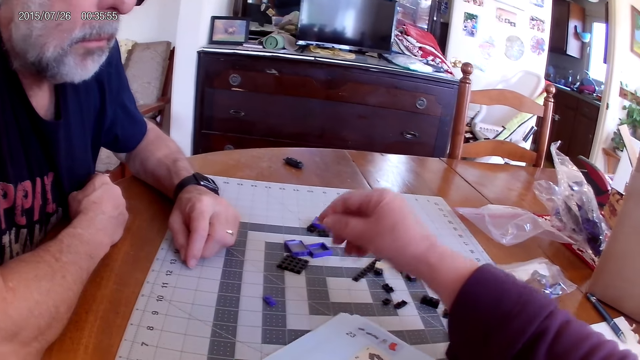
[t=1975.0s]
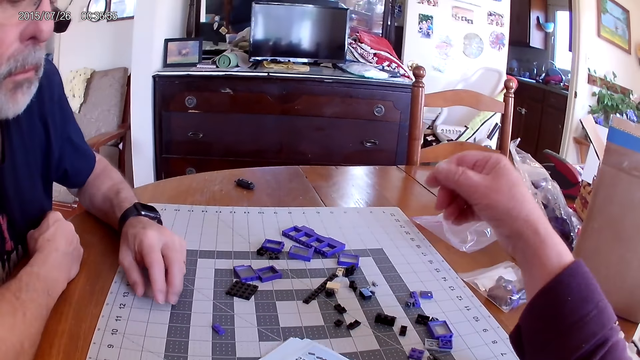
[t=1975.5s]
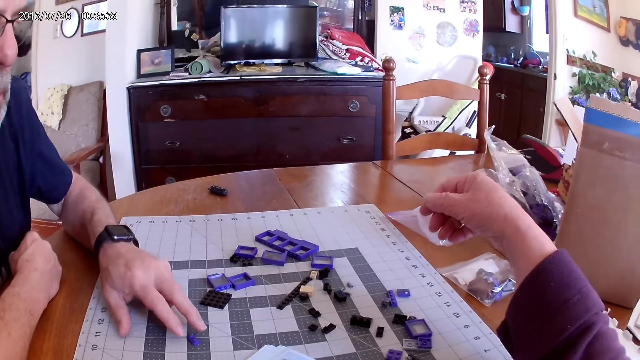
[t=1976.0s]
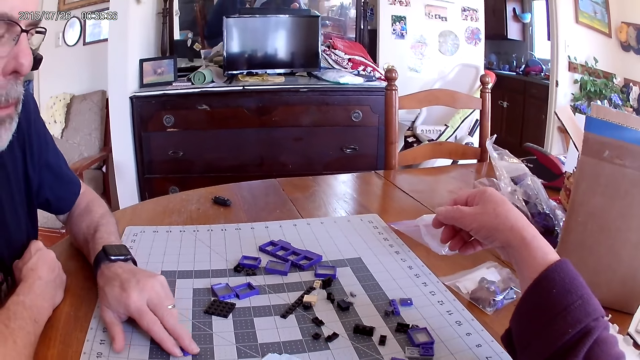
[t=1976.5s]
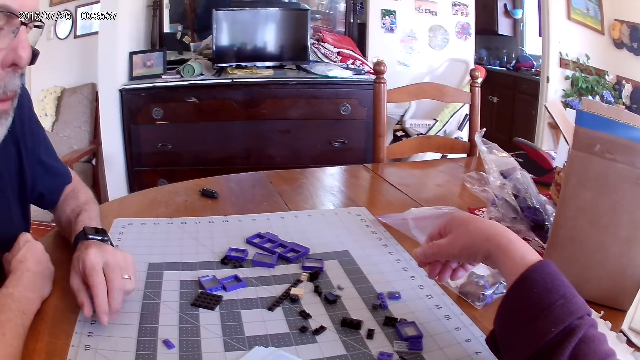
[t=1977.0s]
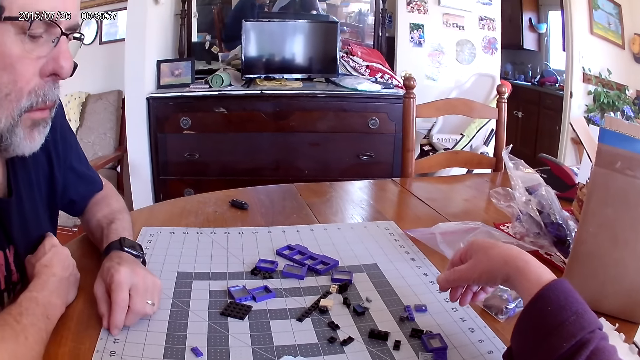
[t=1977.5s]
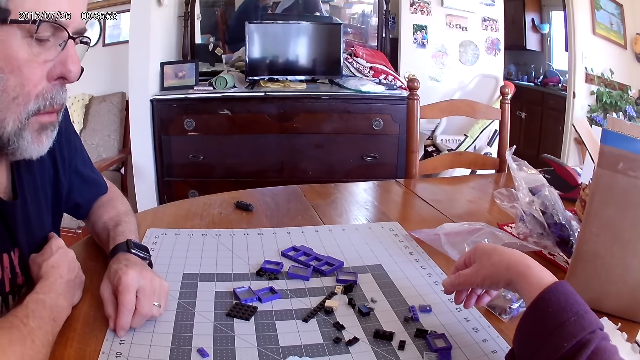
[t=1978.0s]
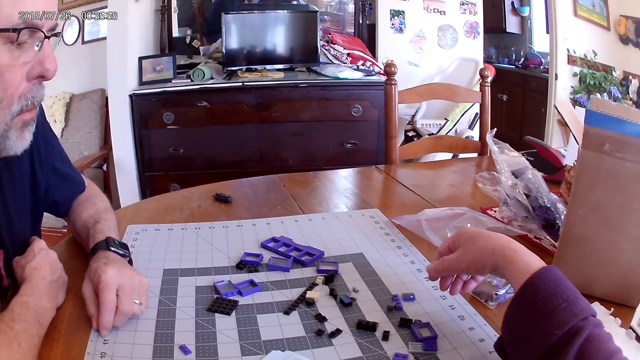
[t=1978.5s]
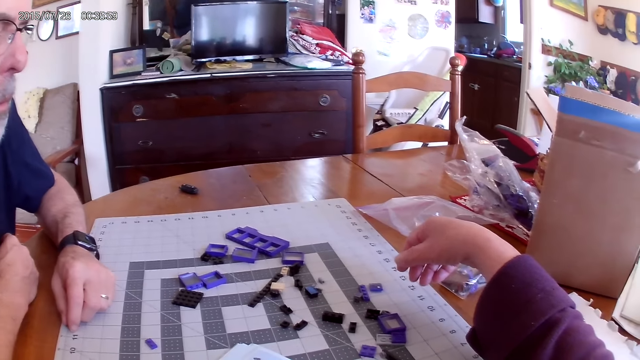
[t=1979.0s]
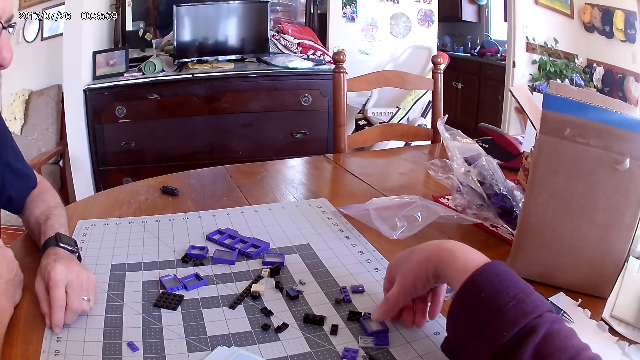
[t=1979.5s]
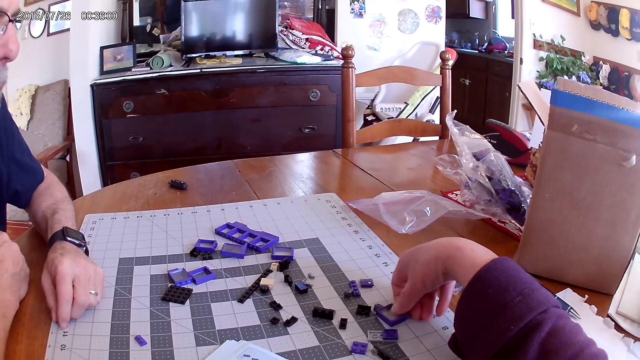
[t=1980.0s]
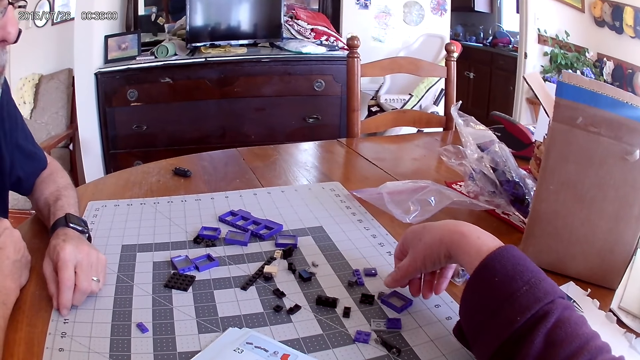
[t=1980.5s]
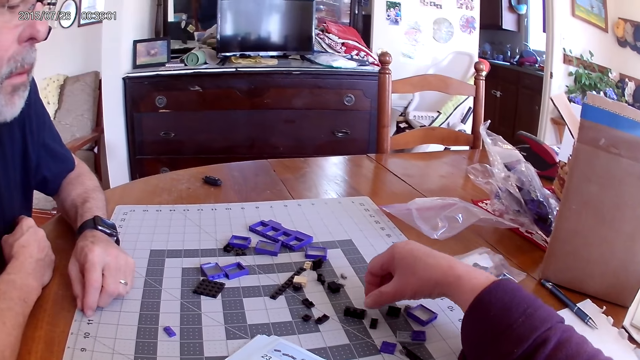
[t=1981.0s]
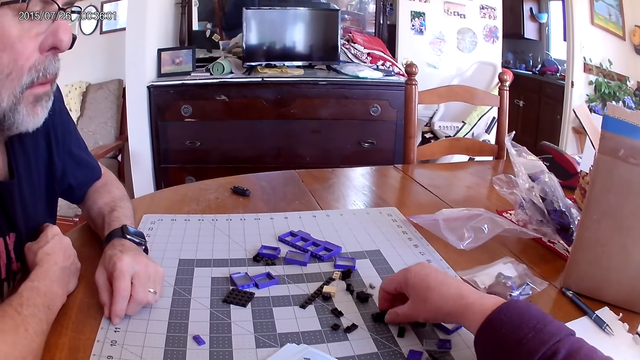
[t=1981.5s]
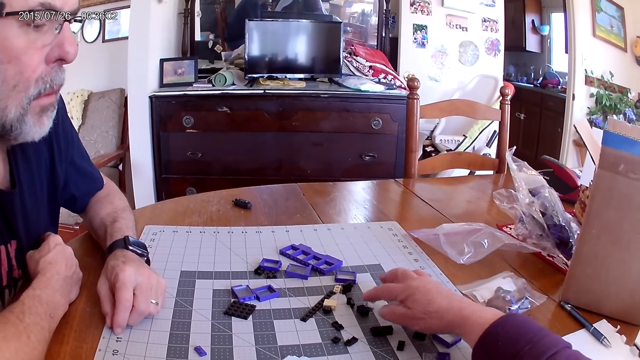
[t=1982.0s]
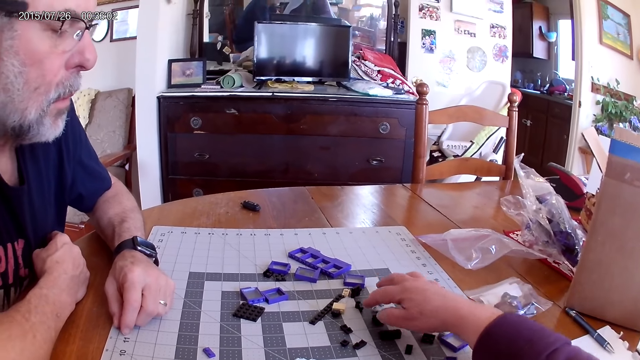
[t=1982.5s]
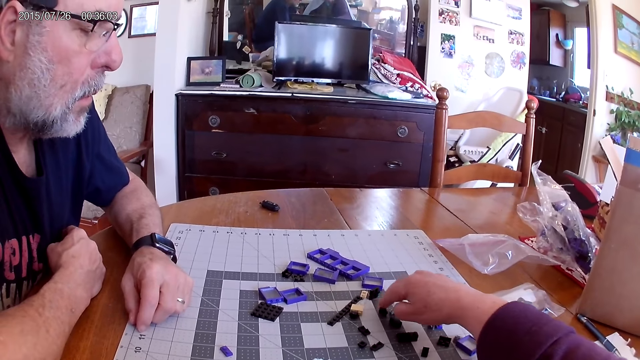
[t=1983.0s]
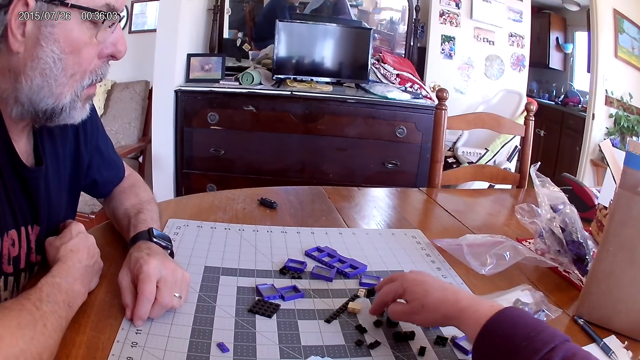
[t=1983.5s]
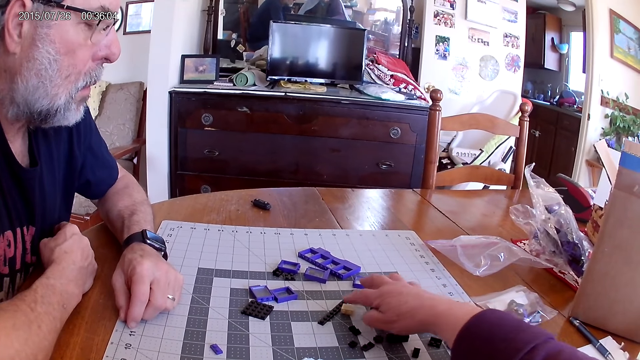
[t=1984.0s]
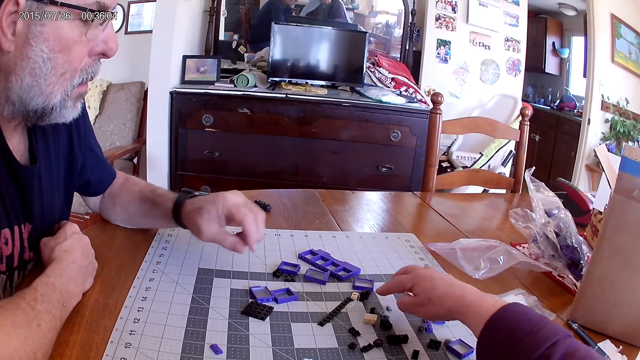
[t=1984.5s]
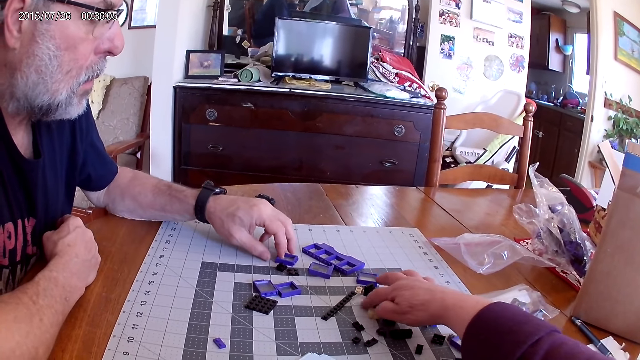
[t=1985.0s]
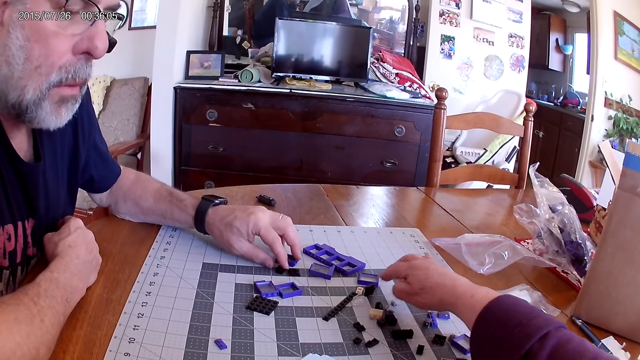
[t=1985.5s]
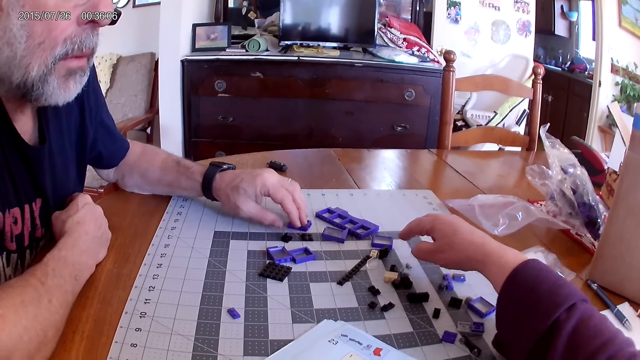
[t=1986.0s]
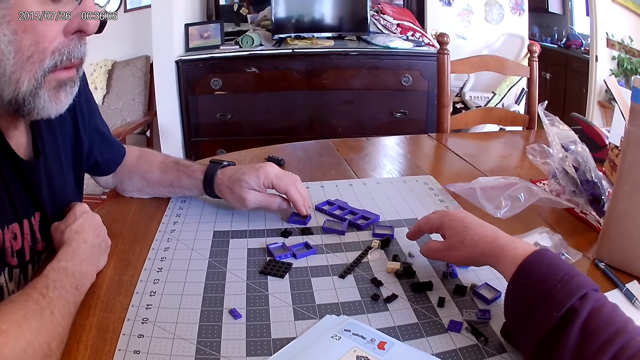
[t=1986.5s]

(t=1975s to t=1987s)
A man moves the plastic piece. The camera wearer moves the plastic pieces.

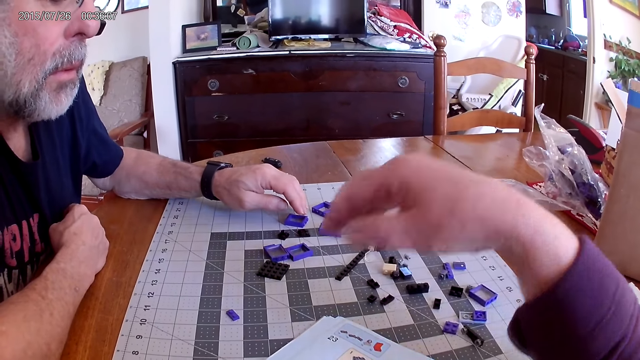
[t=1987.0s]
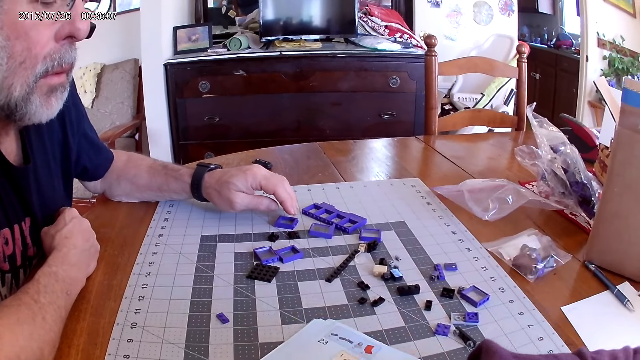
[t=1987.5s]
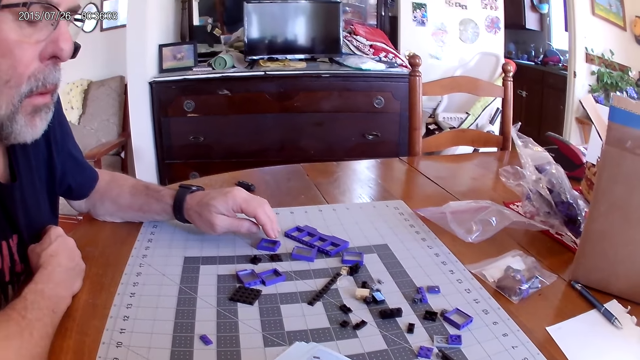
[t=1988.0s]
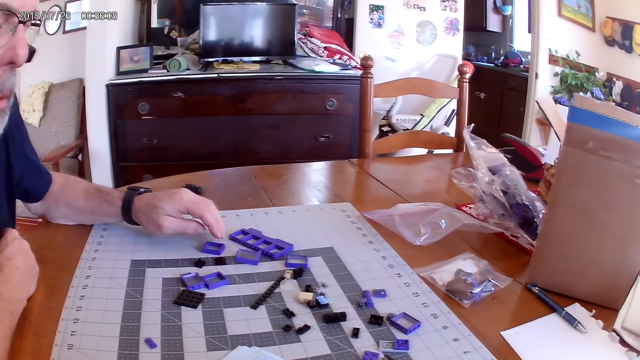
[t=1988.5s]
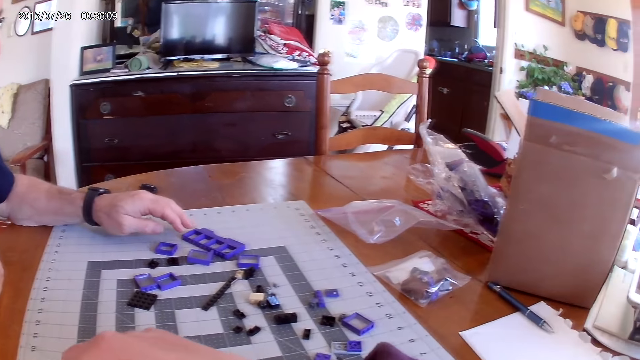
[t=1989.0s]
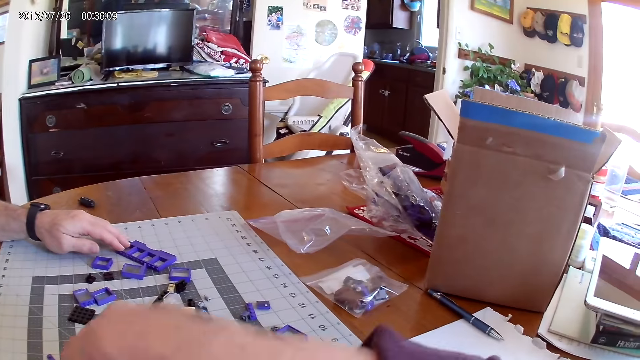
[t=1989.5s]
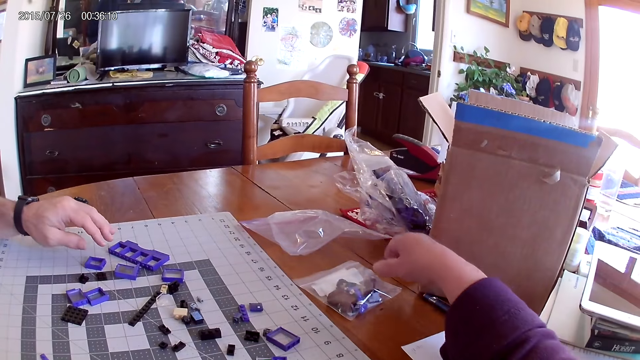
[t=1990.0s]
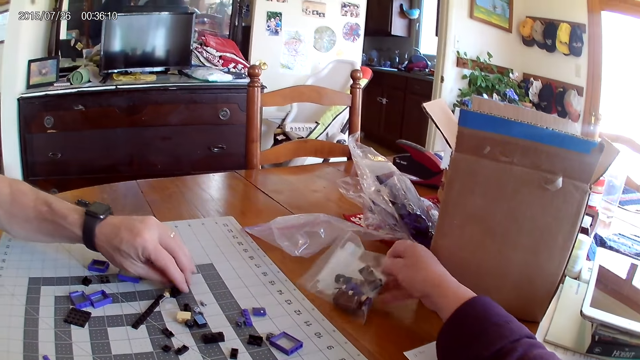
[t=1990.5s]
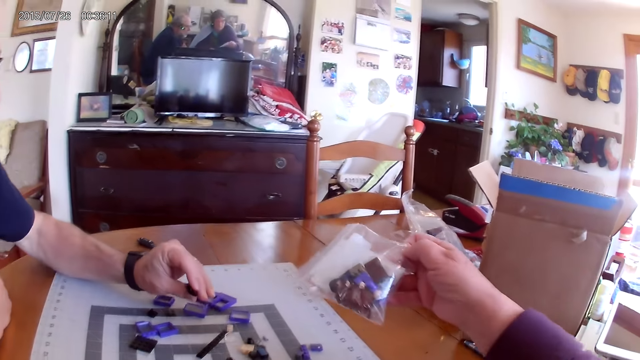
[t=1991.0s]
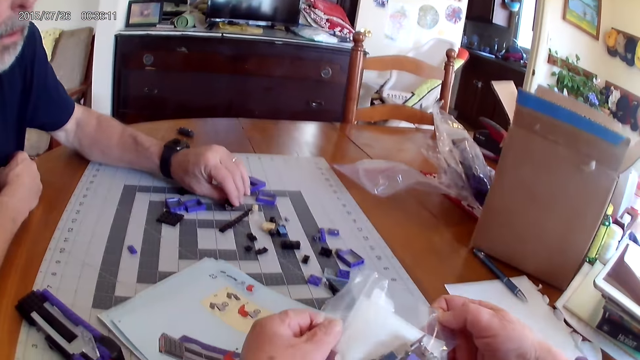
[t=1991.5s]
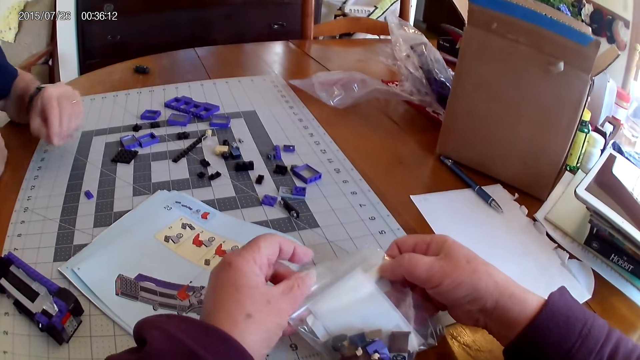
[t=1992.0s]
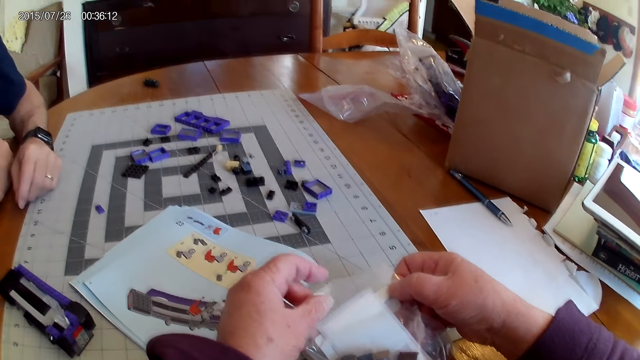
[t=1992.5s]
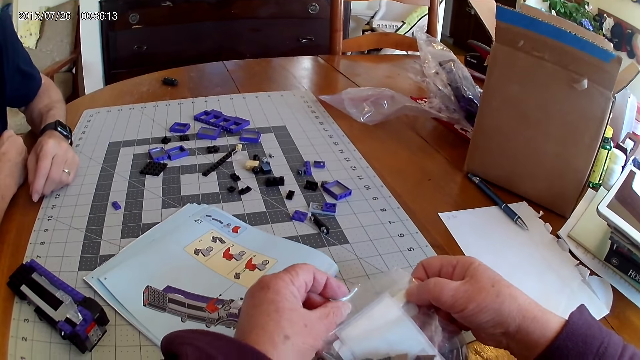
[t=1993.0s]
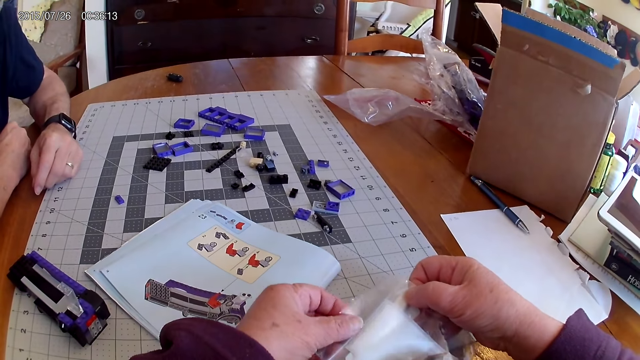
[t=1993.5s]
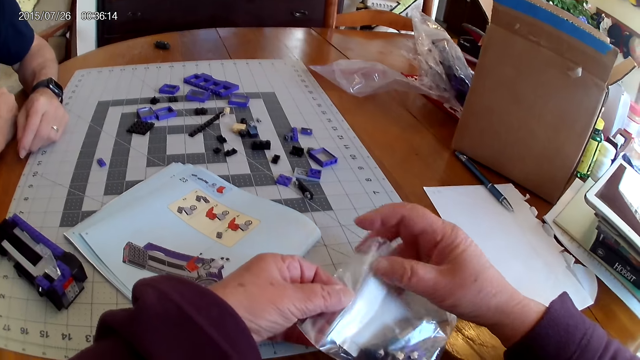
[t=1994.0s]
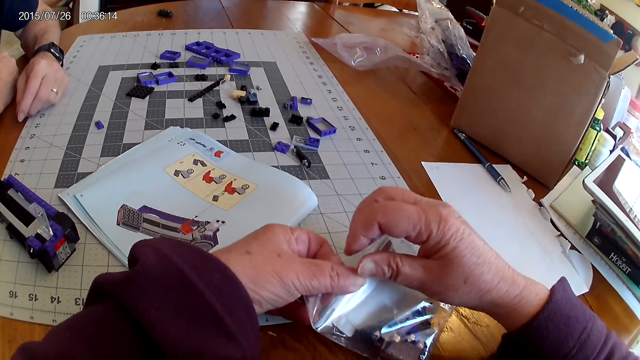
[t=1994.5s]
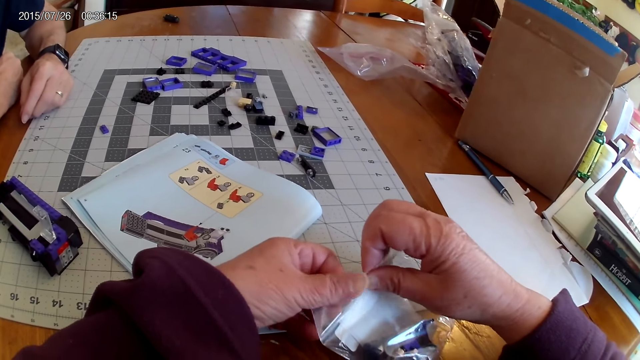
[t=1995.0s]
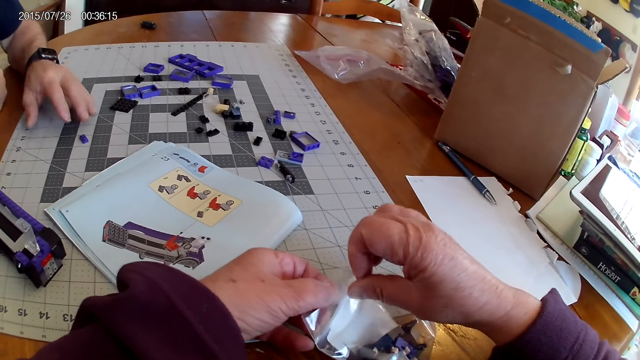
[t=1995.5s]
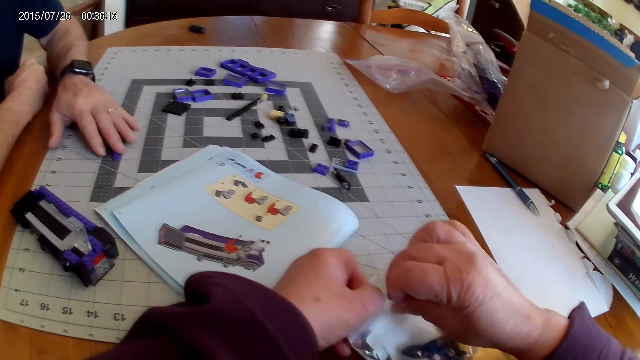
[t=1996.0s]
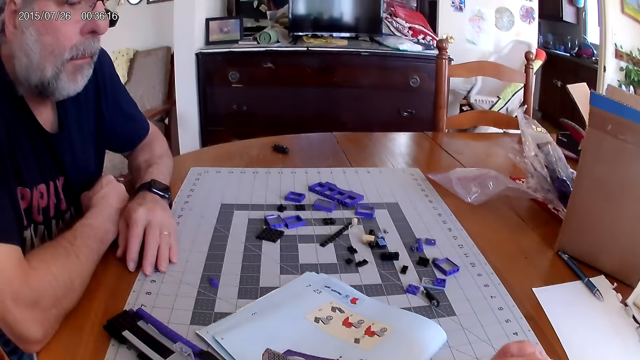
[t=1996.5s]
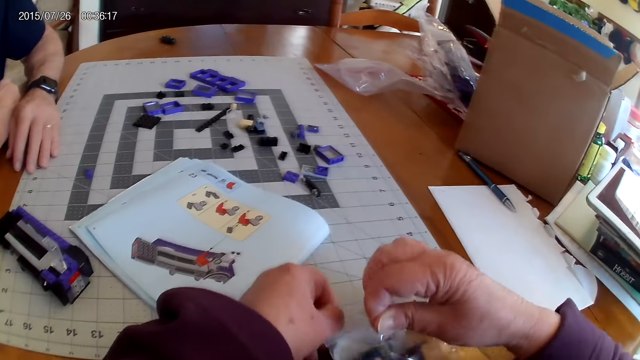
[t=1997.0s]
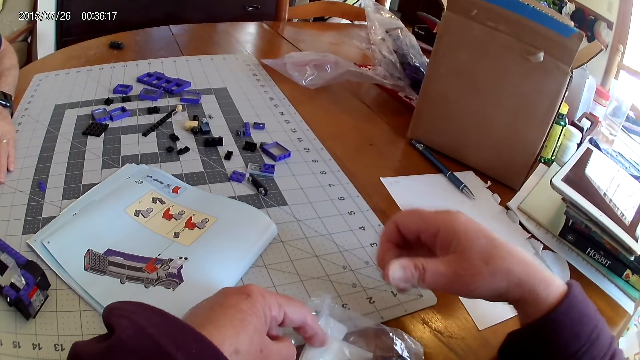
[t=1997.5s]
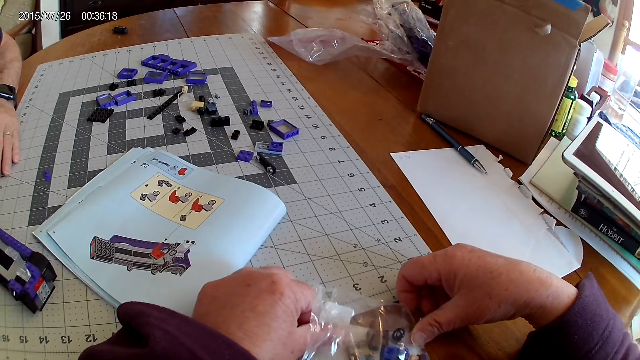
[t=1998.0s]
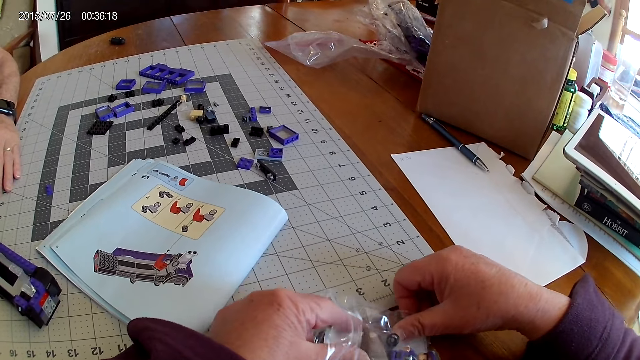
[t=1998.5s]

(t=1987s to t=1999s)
The camera wearer picks up the packet of plastic pieces. They open the polythene.
